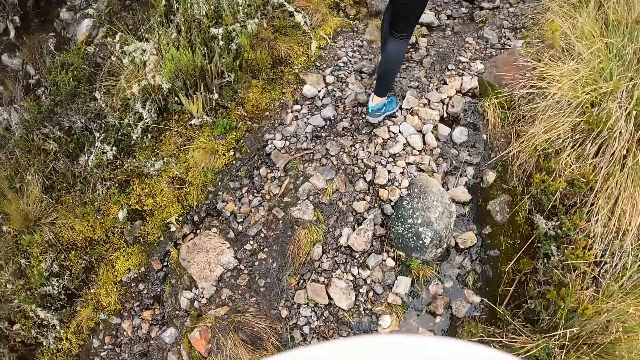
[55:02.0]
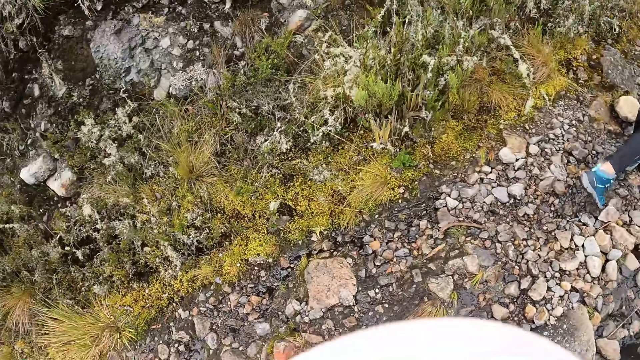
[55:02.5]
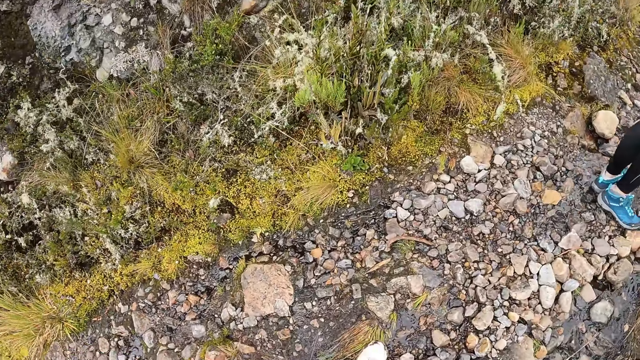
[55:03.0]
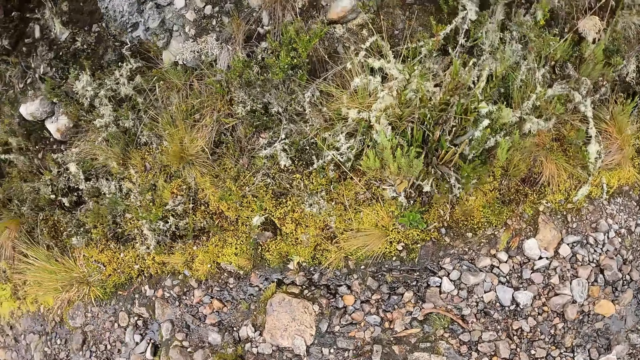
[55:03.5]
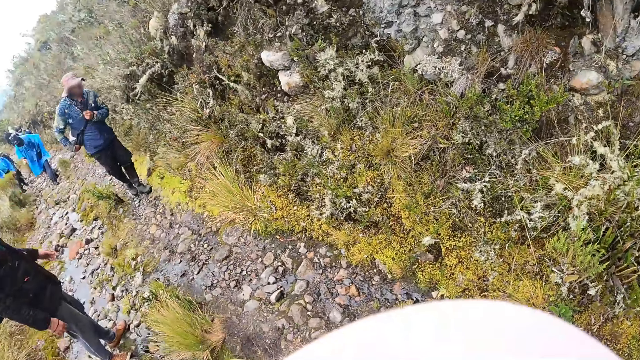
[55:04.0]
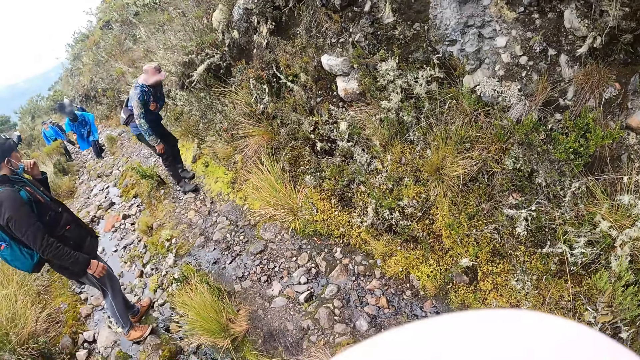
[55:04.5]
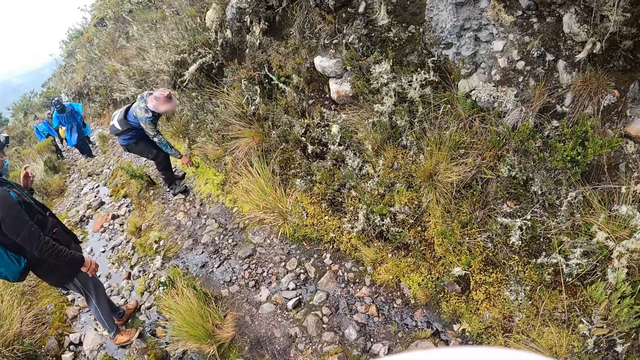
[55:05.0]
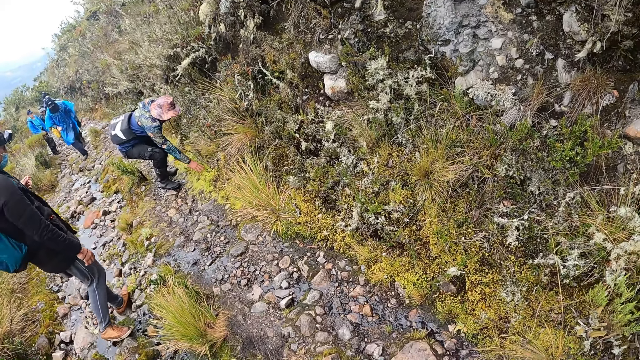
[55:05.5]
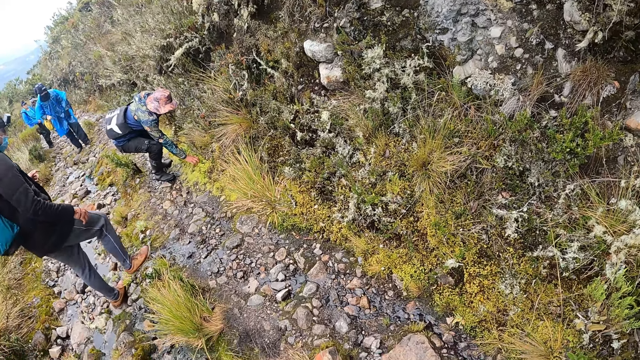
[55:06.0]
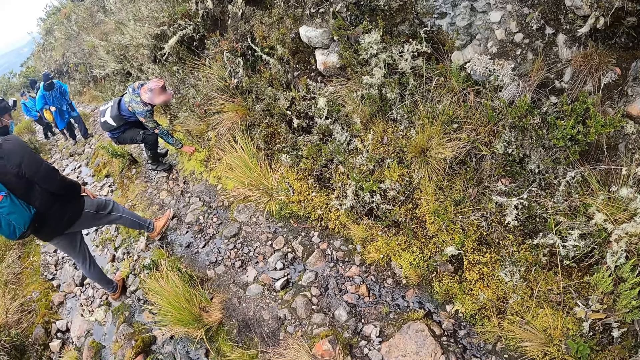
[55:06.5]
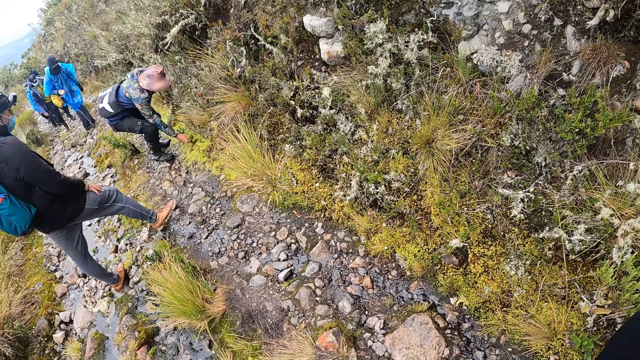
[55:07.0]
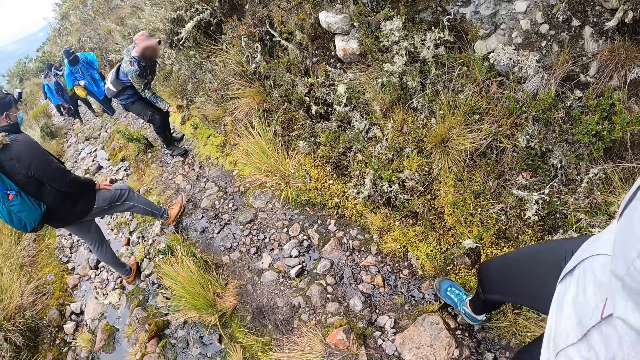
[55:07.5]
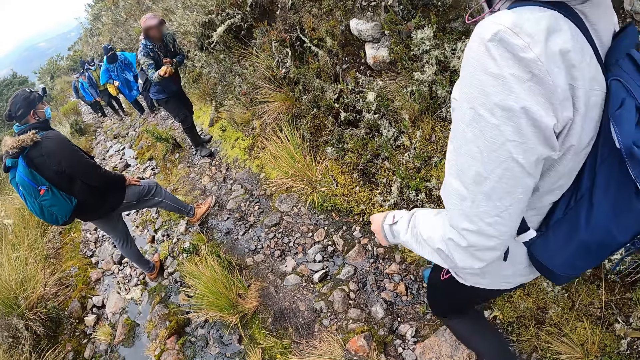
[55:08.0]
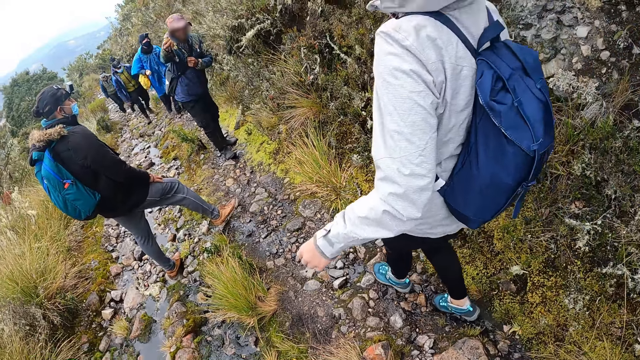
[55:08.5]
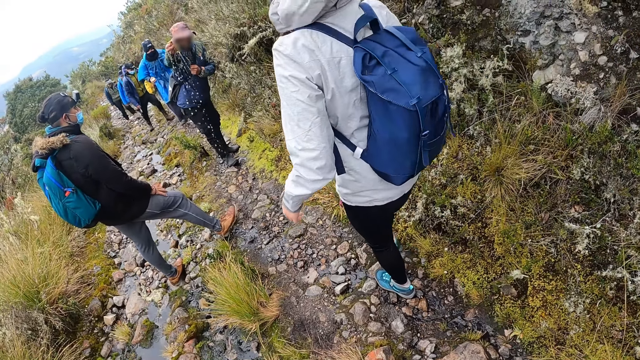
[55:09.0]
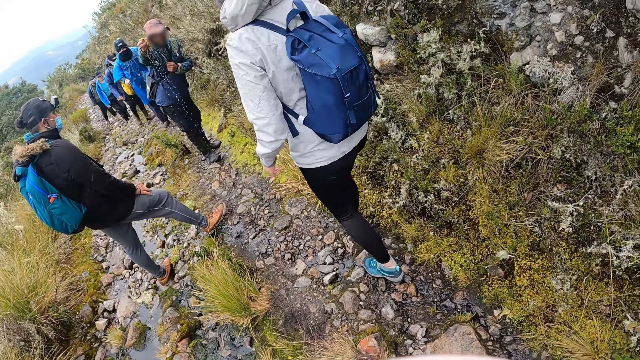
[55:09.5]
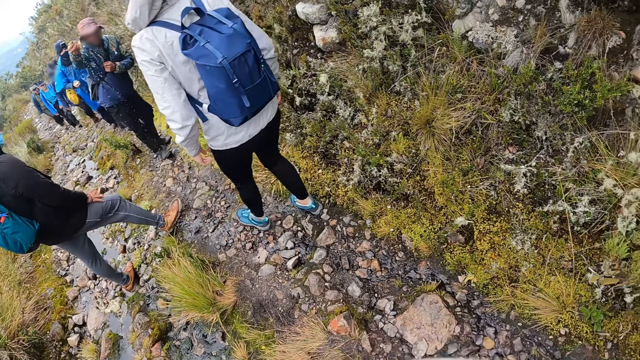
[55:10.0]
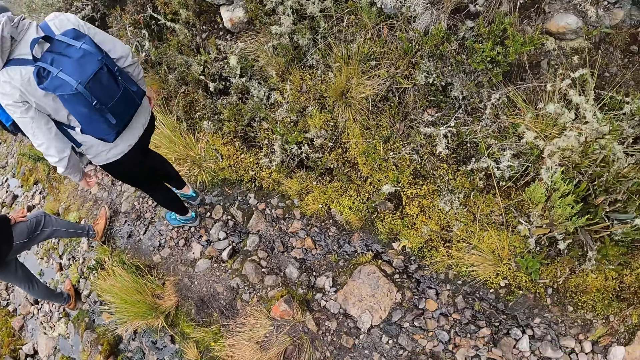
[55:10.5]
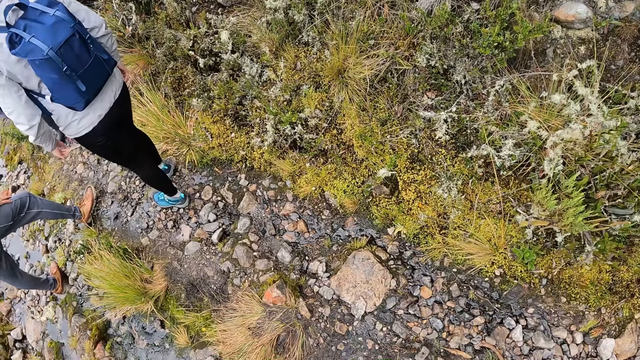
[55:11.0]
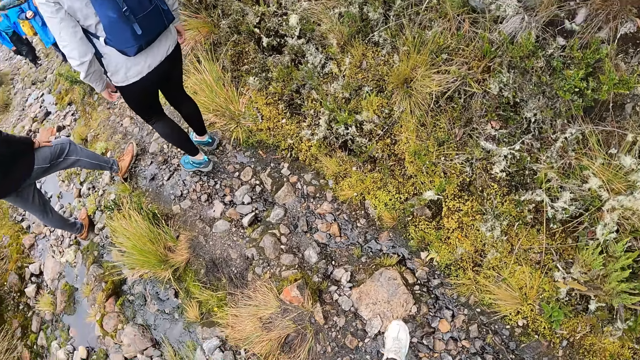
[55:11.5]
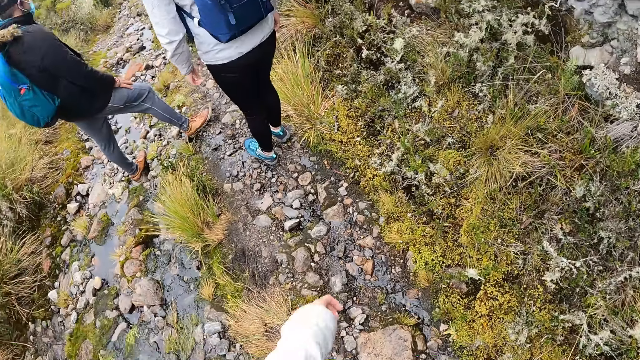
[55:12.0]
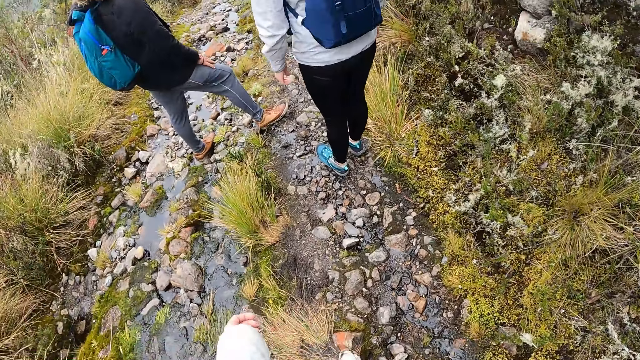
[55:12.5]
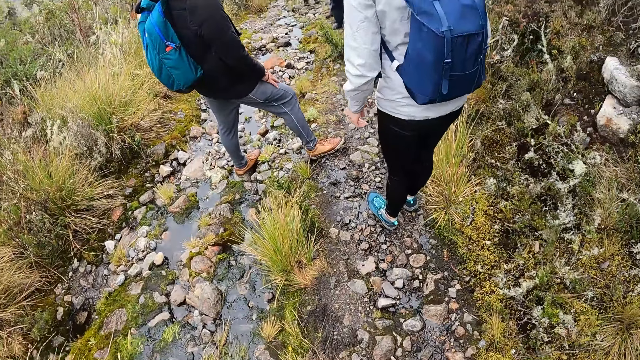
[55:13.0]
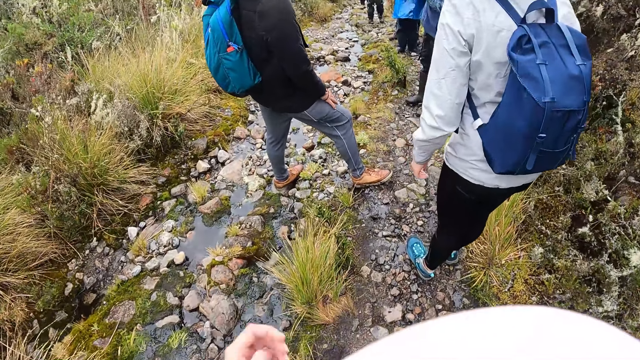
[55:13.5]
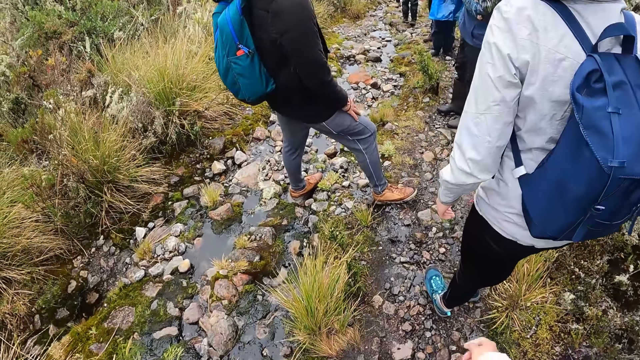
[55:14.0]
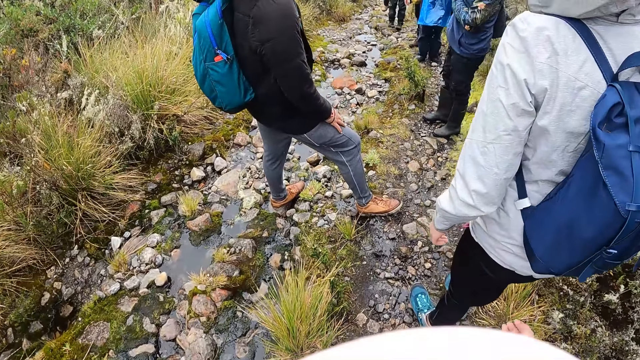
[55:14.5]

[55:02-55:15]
A man adjusts a nose mask on his face with his left hand. The camera wearer looks around. Another man grabs a moss on the ground with his right hand. A woman walks past the camera wearer. The other man squeezes water out of the moss in his right hand. The other man pours something. A lady walks towards the other man. The camera wearer looks around.

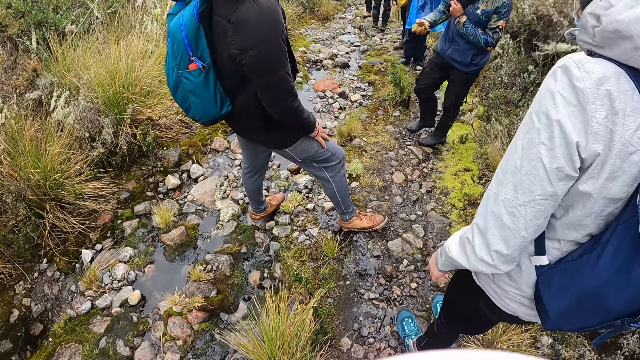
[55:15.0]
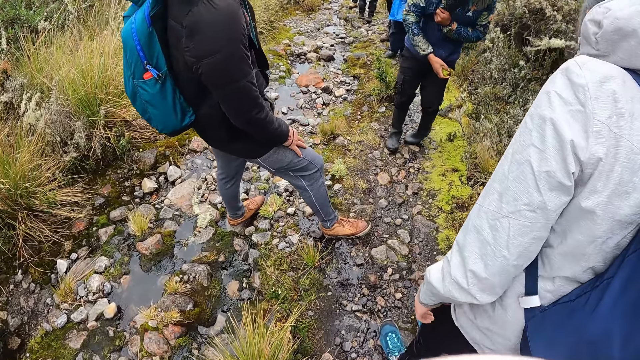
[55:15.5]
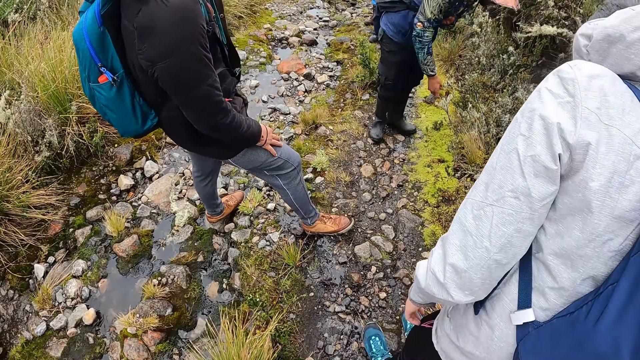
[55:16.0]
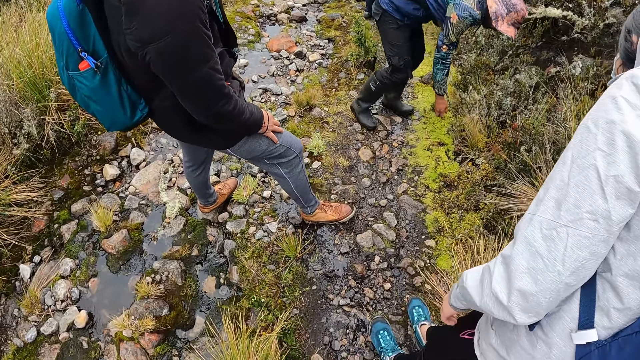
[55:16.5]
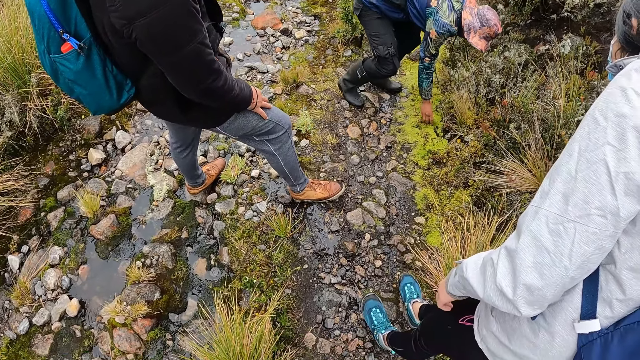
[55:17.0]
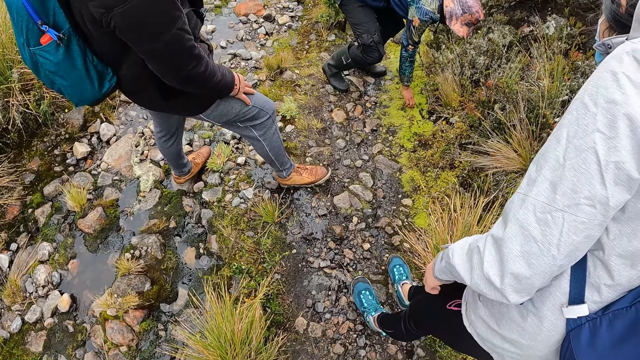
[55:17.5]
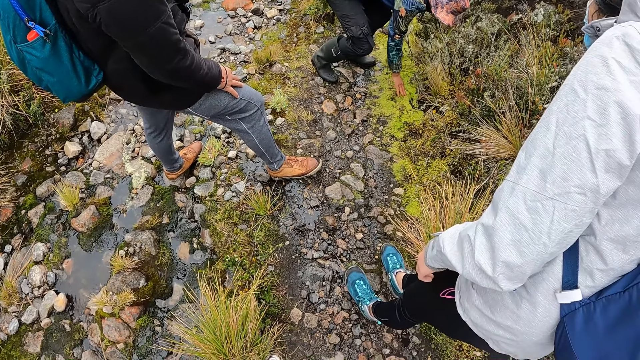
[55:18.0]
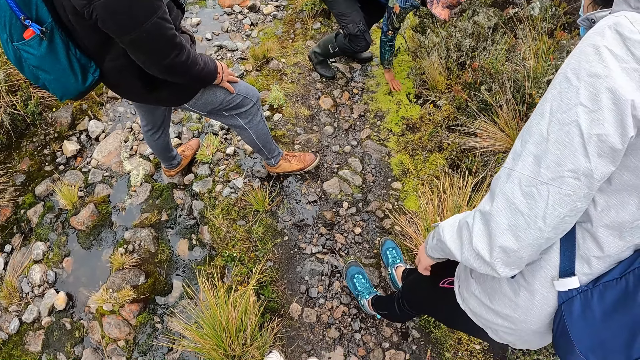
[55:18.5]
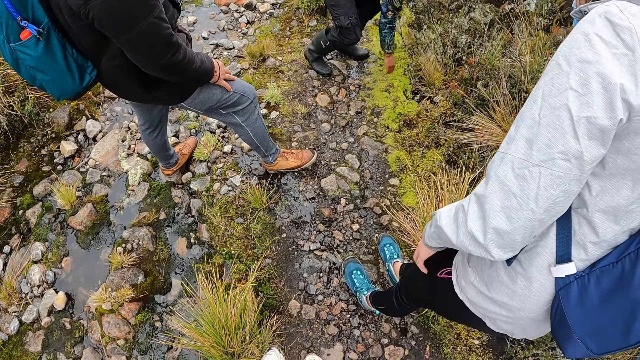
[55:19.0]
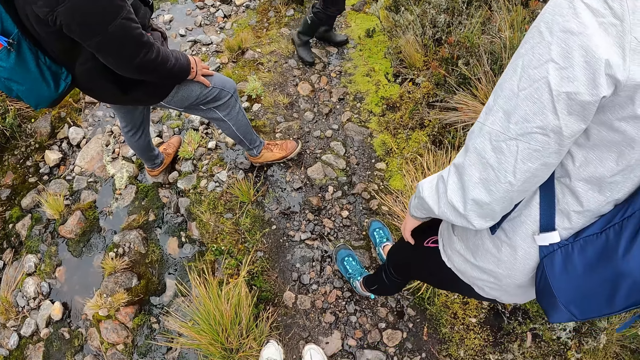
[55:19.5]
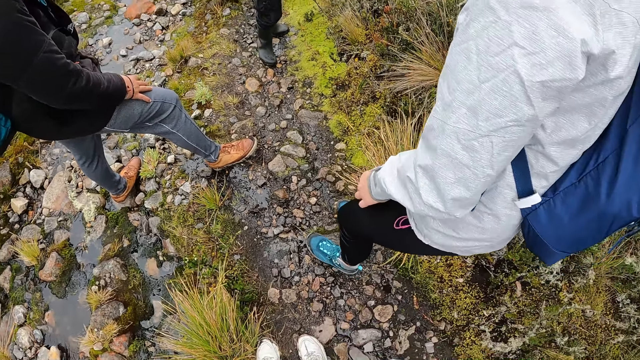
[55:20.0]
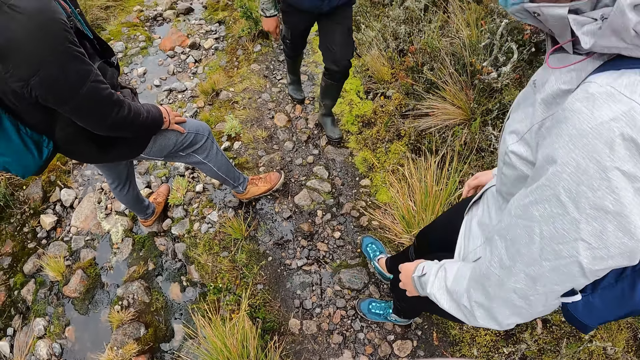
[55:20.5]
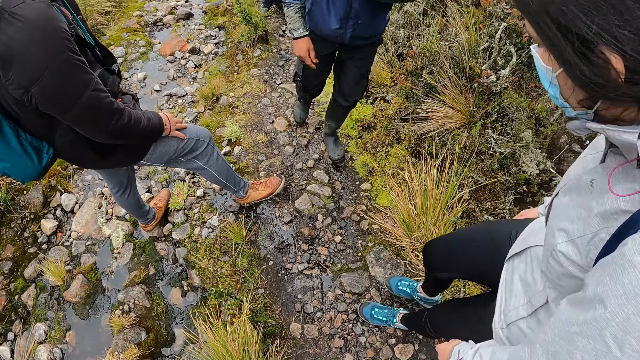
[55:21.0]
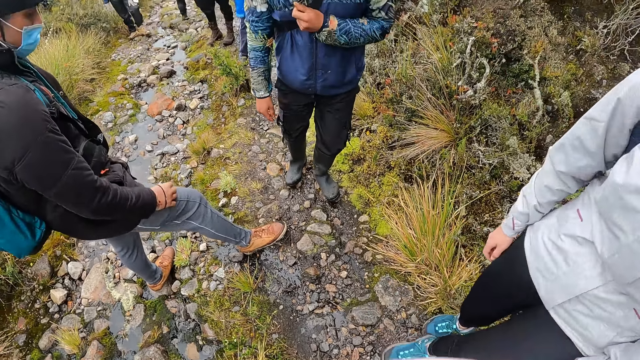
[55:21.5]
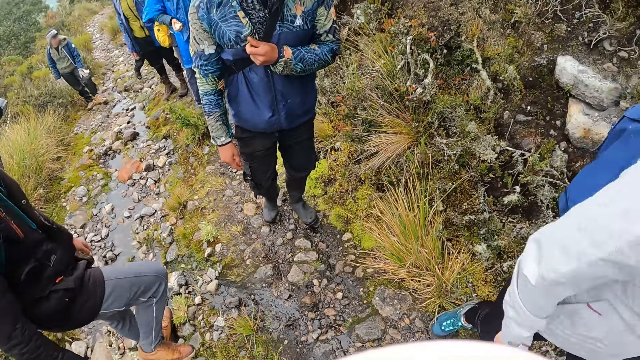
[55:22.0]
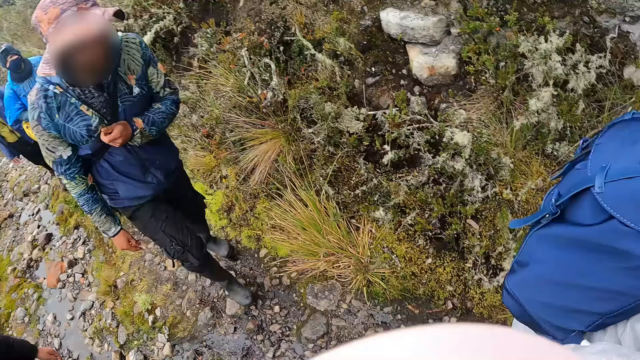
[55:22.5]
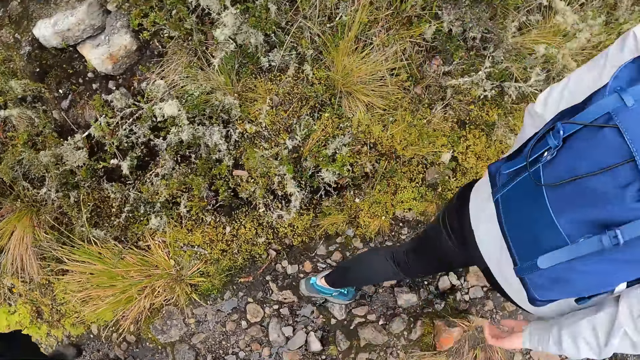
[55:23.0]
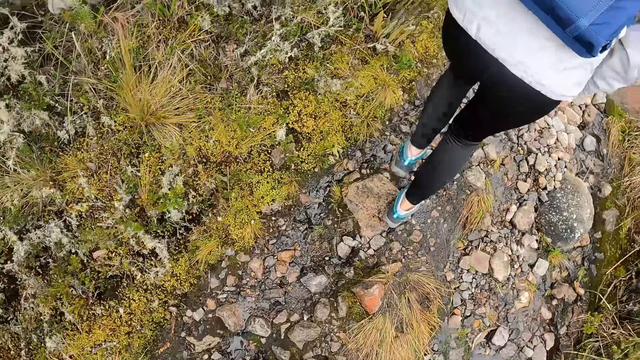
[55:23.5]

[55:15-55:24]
The man places the moss in his right hand on the ground. He covers something and walks around. The woman walks past the camera wearer. The camera wearer walks up the hill with the group of people.
